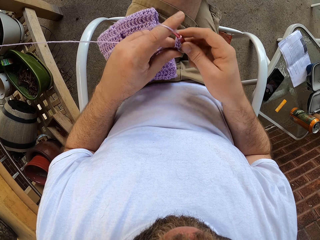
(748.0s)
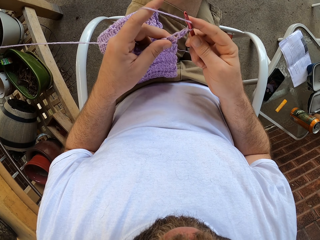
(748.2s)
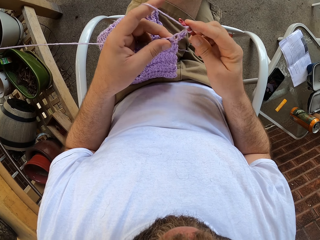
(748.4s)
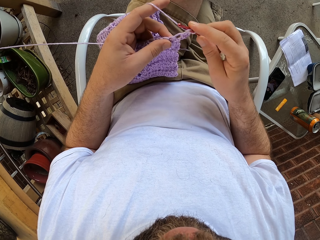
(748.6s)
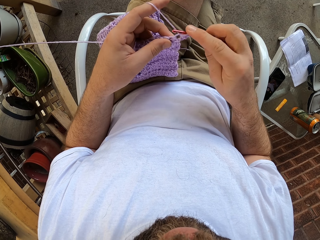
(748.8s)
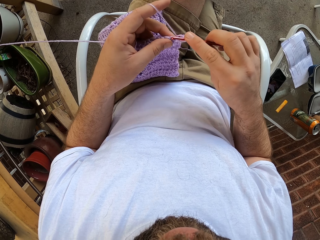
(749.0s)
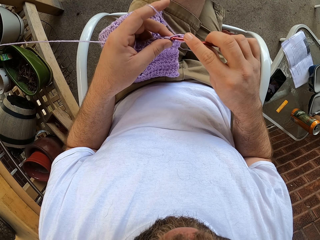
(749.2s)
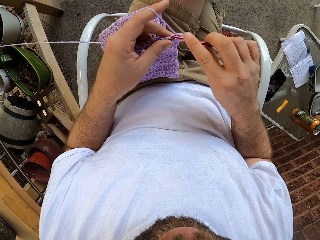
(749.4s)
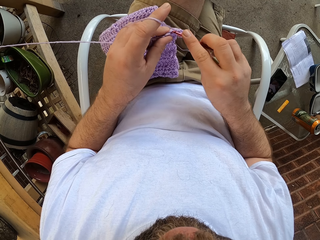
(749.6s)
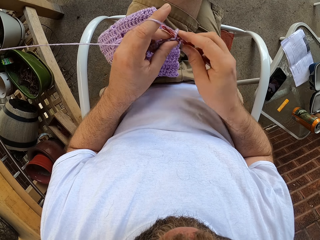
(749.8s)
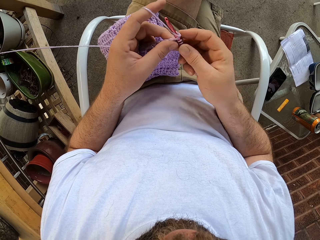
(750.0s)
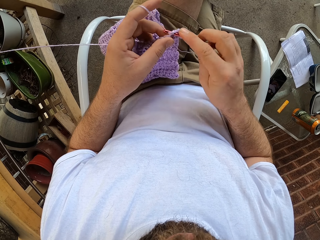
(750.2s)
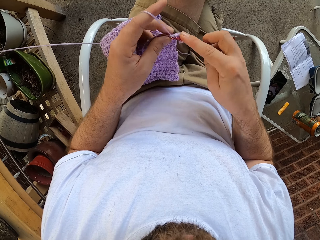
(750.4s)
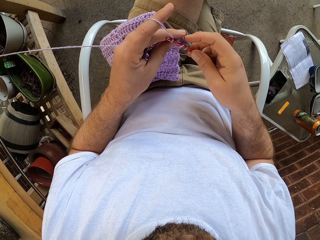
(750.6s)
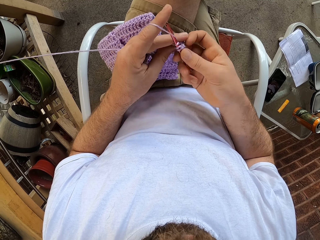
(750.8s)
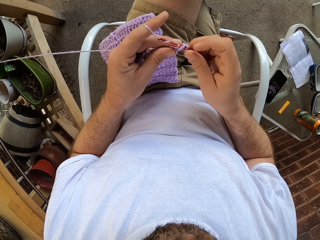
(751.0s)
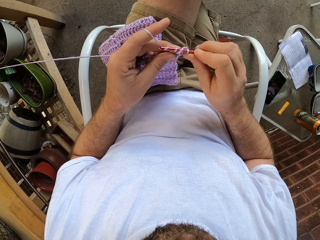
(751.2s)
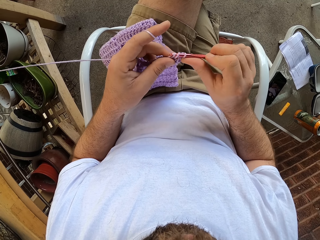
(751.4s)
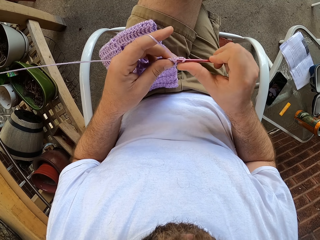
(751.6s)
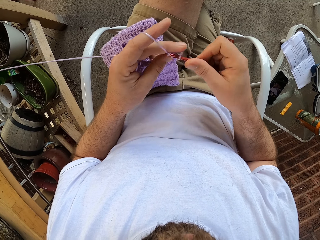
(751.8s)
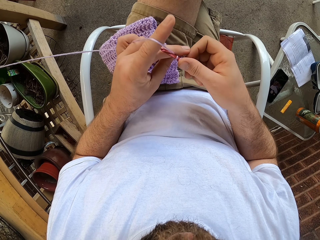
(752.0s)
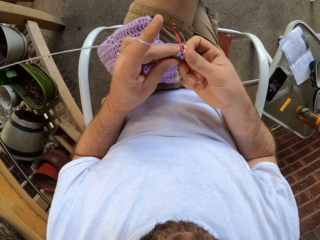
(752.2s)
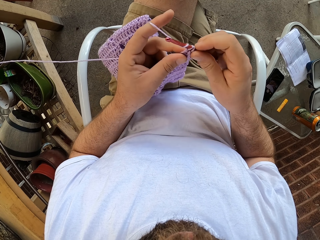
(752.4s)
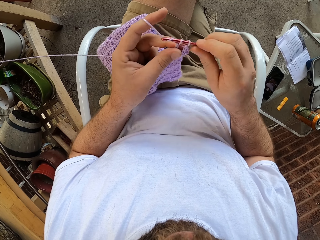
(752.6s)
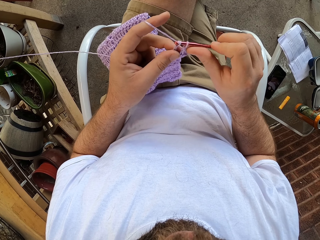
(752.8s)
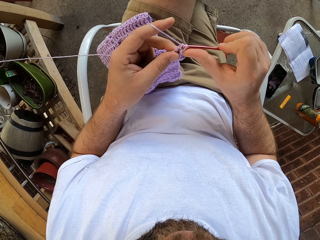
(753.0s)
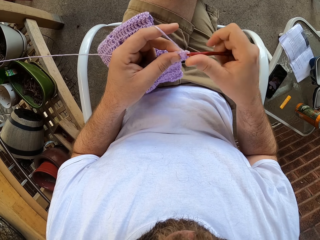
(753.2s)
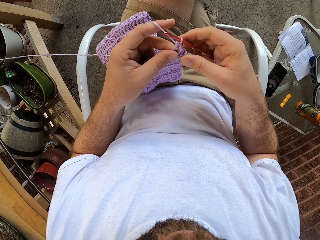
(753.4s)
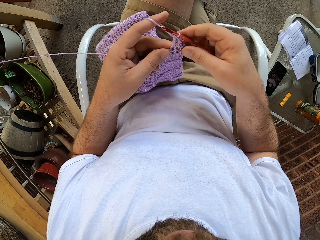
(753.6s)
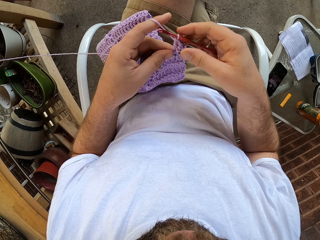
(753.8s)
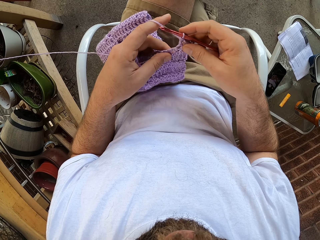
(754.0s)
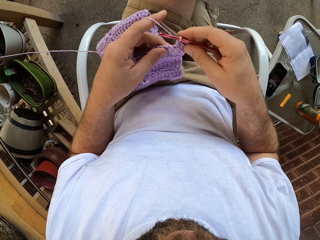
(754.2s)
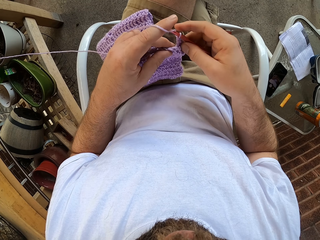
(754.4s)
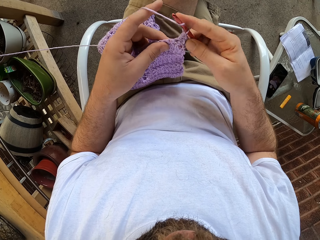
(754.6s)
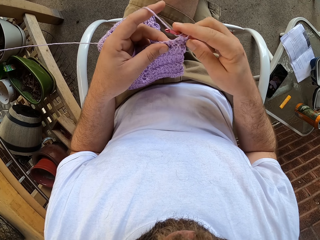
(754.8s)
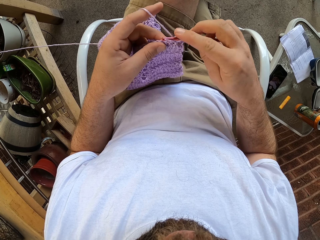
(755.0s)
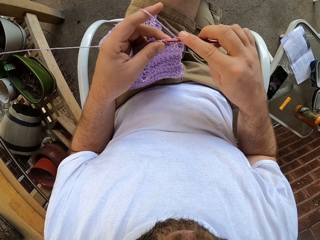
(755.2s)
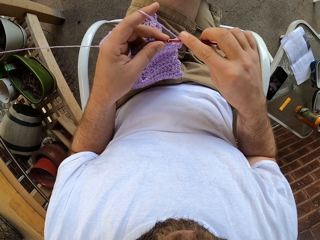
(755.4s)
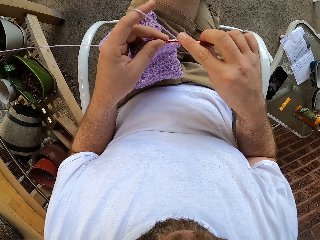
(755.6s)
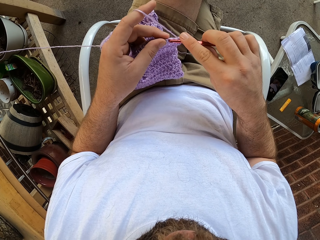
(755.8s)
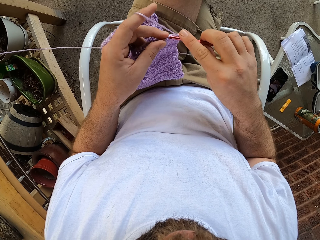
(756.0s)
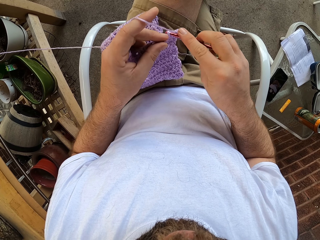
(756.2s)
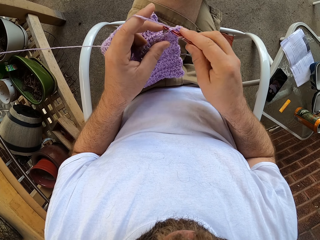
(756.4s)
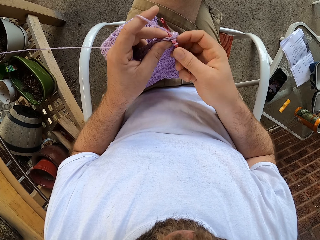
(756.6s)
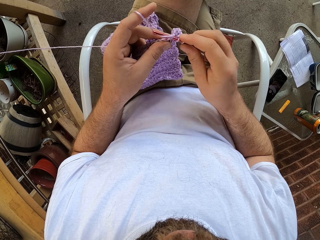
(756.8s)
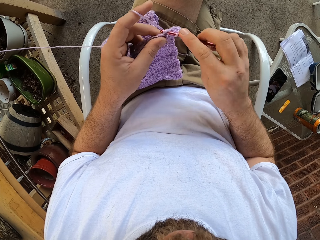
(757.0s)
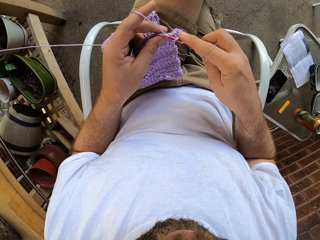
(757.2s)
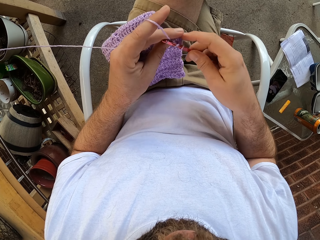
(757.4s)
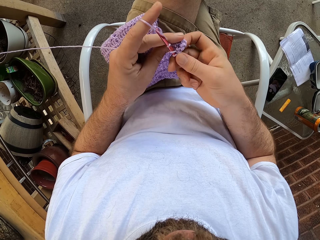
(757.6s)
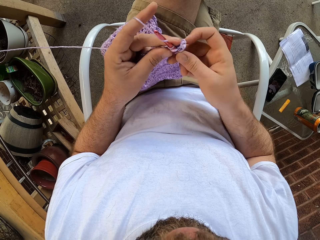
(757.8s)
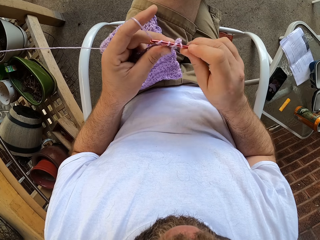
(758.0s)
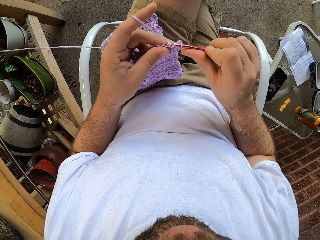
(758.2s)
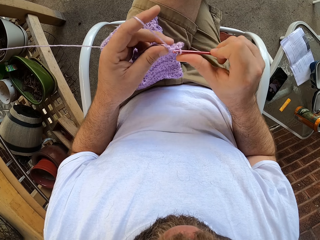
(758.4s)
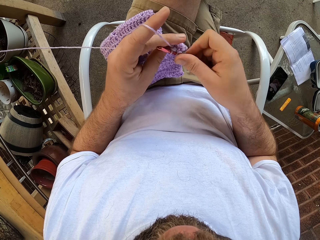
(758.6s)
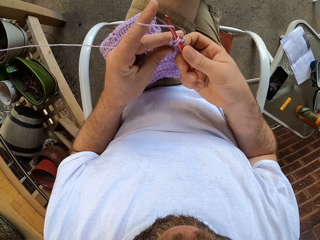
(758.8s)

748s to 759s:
The camera wearer loops the yarn on a hook needle. They knit a fabric with the hook needle.

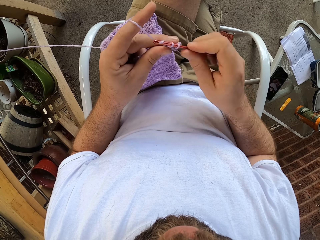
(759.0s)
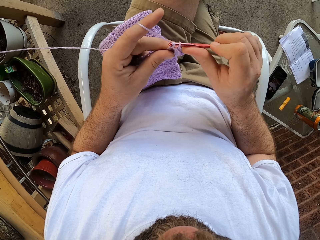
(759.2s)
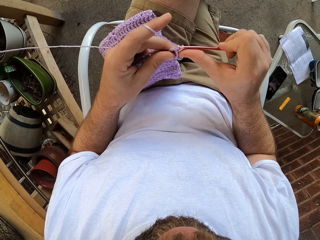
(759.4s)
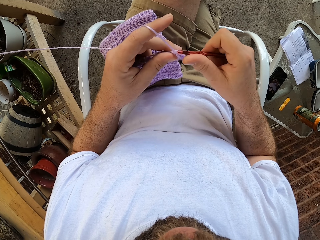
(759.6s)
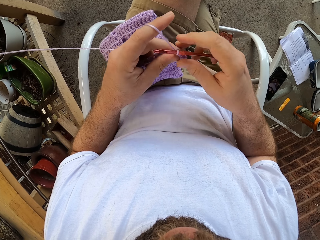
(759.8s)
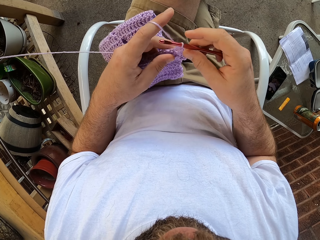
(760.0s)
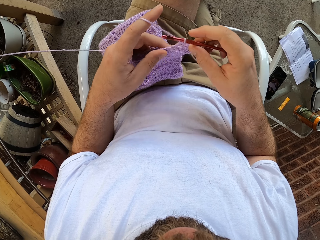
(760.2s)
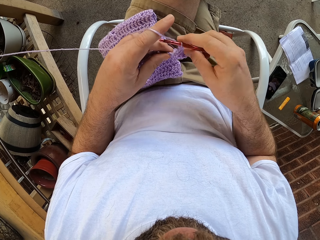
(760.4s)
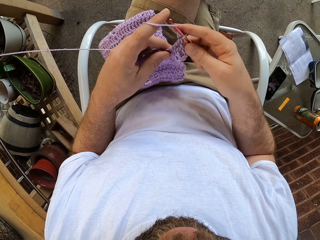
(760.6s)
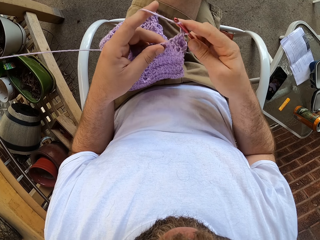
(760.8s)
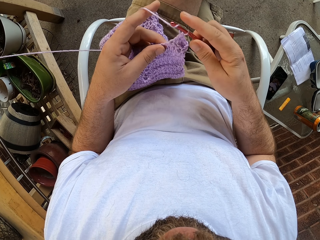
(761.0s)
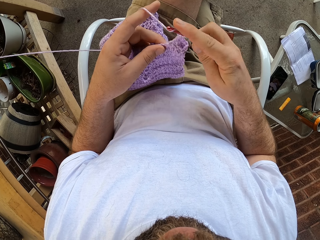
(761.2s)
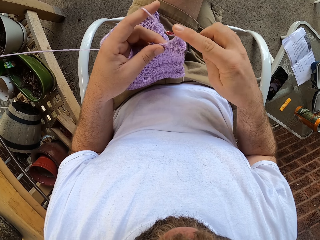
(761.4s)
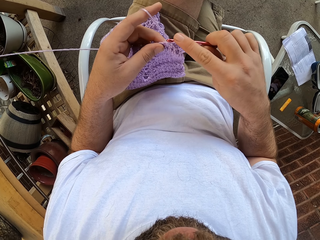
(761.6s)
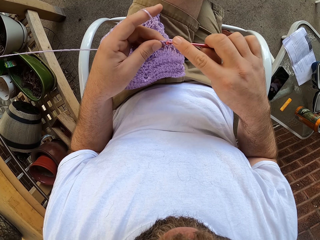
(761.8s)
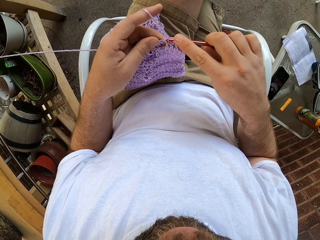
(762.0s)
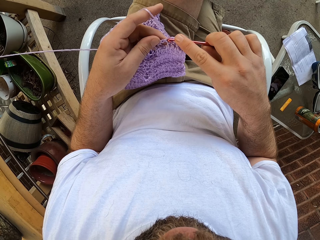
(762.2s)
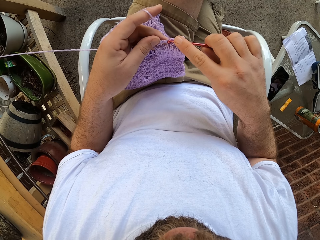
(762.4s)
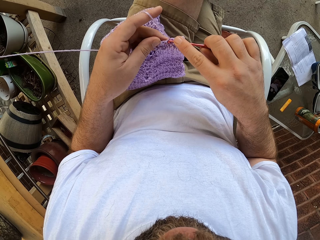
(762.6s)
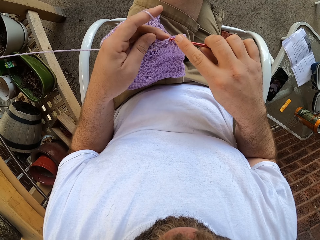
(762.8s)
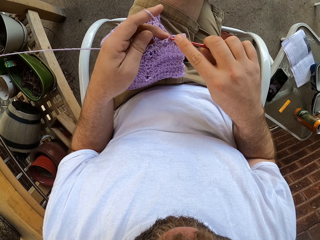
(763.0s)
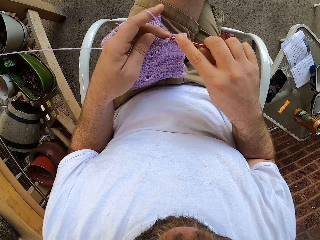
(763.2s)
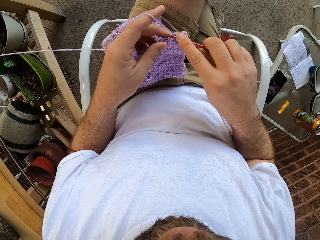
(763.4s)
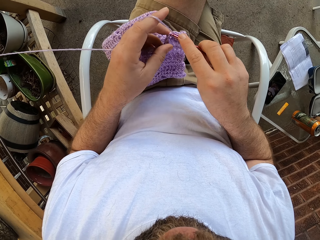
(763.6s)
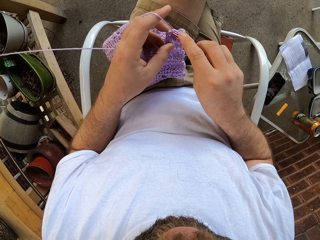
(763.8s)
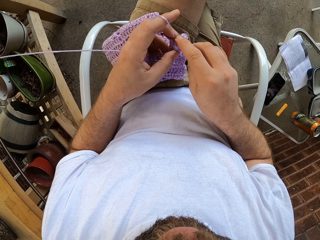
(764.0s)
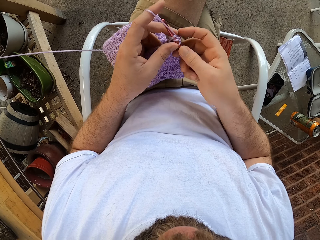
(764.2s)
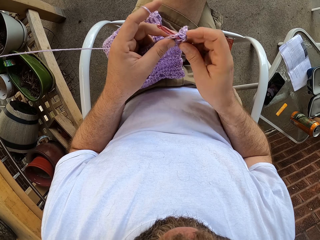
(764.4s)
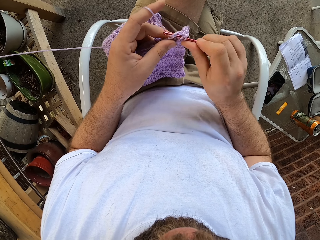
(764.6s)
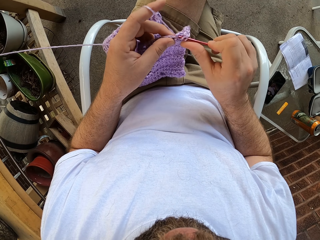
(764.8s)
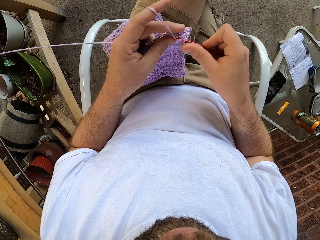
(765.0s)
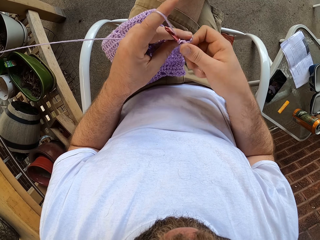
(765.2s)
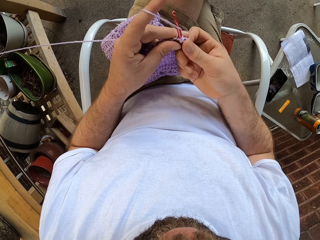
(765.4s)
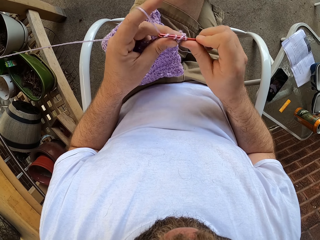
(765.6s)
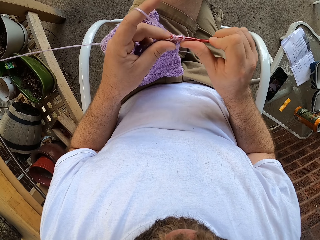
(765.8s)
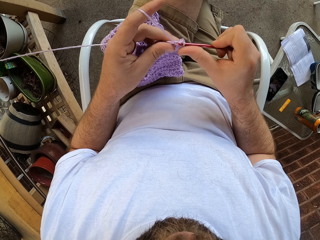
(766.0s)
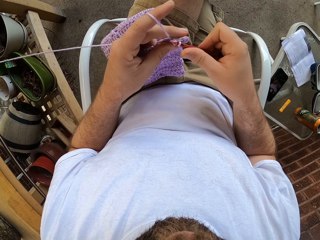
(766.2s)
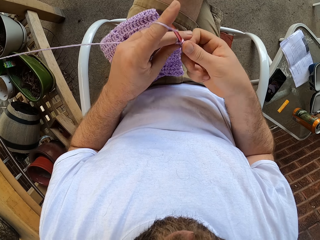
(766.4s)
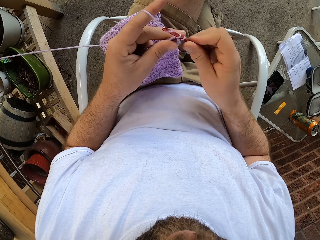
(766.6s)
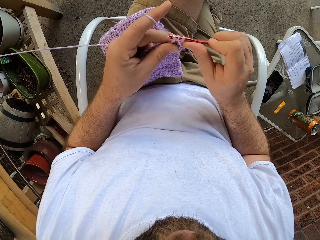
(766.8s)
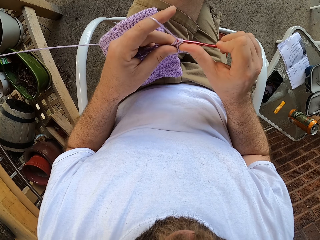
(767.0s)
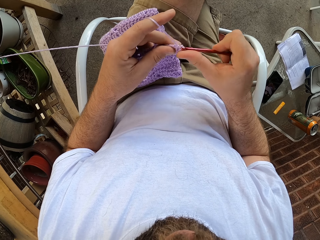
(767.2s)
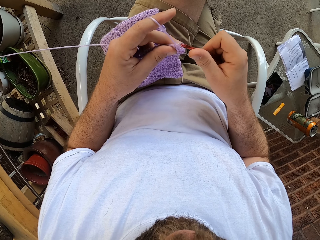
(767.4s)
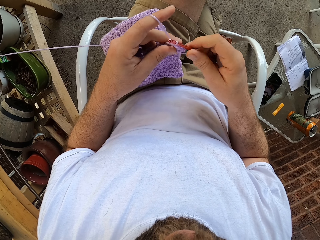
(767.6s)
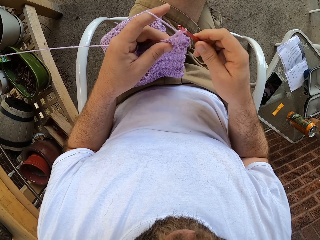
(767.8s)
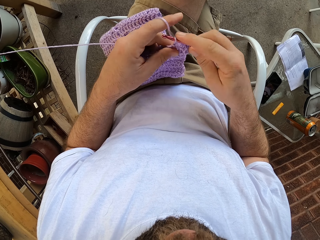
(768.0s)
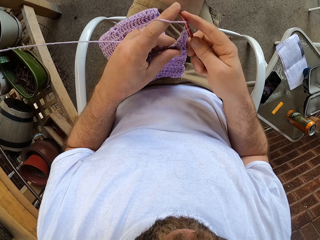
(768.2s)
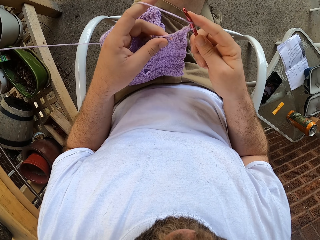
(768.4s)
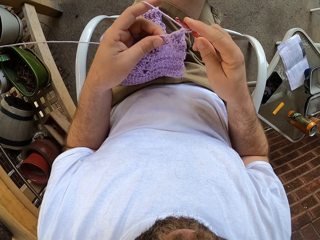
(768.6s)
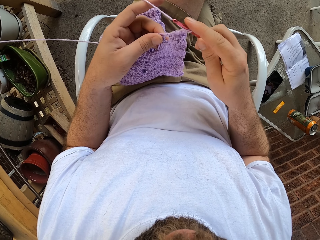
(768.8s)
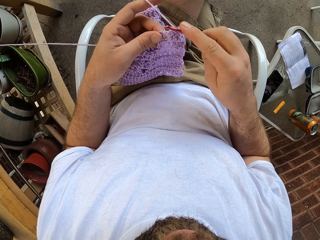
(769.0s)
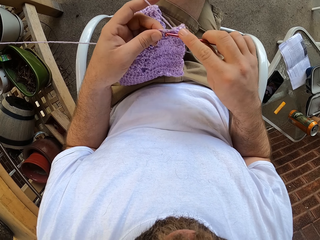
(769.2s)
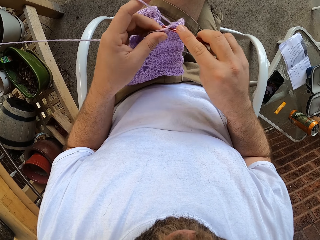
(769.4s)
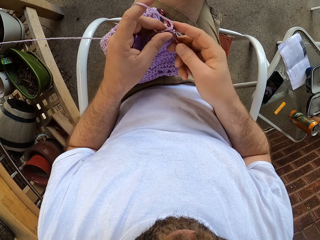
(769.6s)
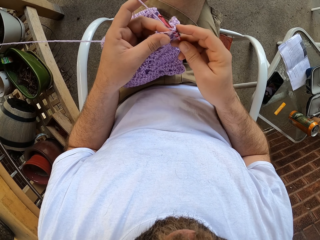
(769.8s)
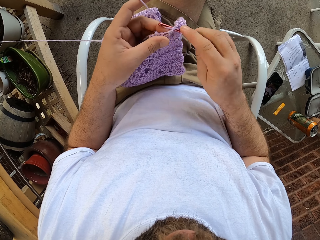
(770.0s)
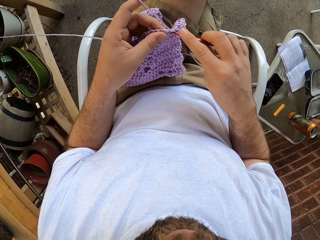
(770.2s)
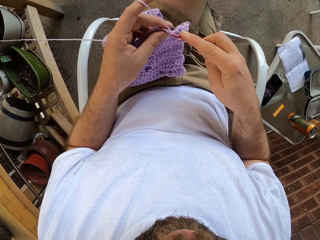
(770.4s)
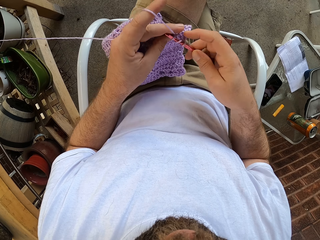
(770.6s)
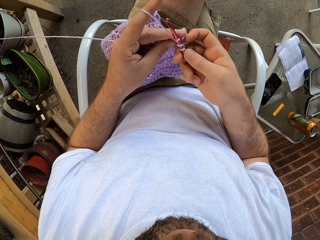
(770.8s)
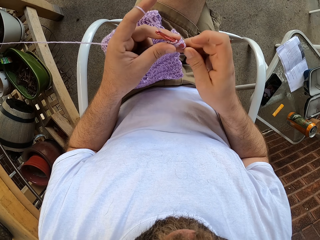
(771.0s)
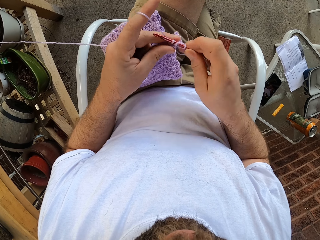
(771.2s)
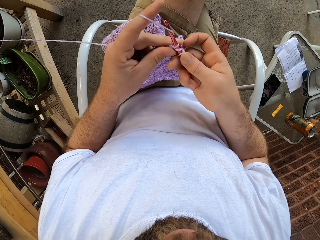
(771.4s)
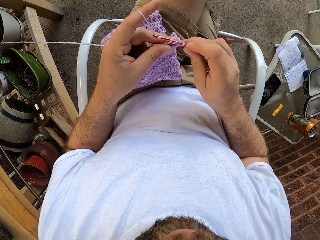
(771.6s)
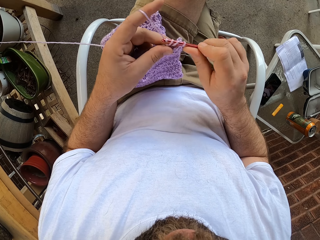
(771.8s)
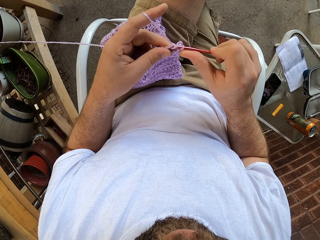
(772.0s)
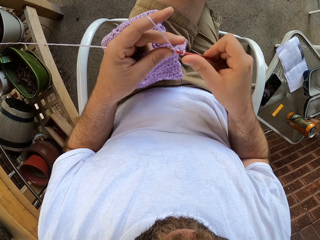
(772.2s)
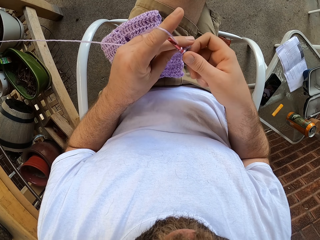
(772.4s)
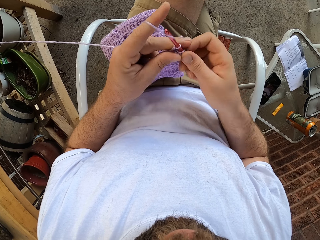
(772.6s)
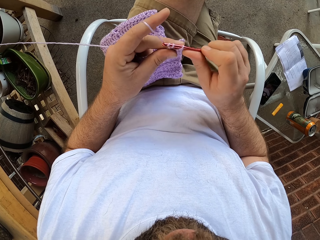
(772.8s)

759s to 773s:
The camera wearer loops the yarn on a hook needle. They knit a fabric with the hook needle. They loop the yarn on the hook needle. They knit the fabric with the hook needle.
